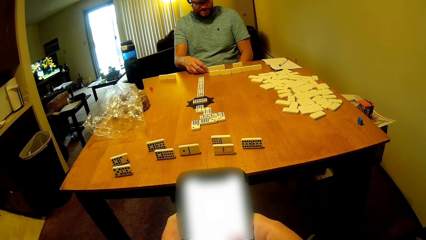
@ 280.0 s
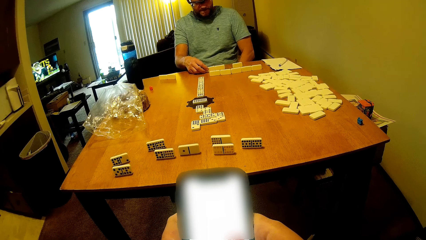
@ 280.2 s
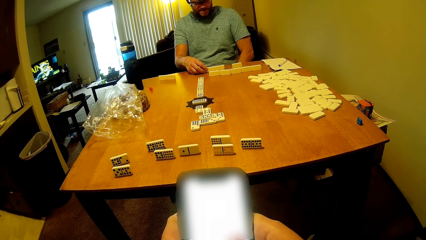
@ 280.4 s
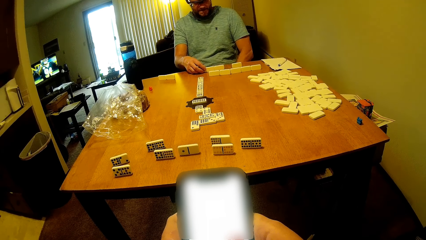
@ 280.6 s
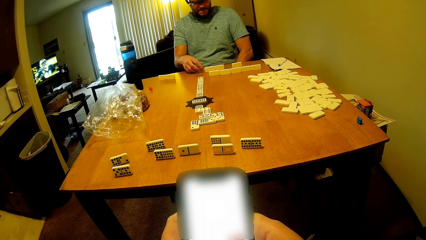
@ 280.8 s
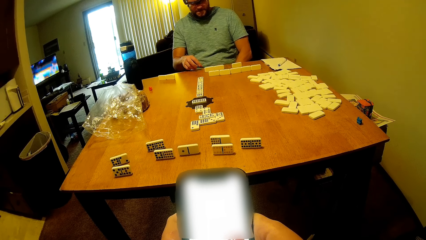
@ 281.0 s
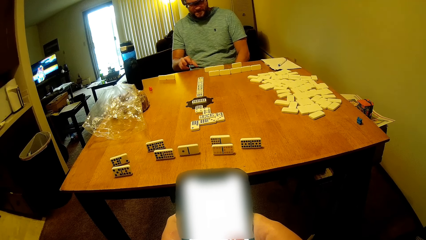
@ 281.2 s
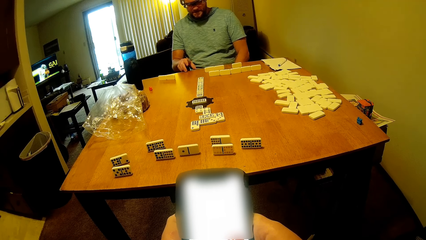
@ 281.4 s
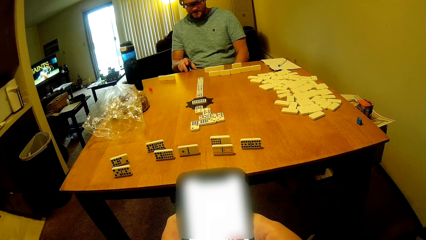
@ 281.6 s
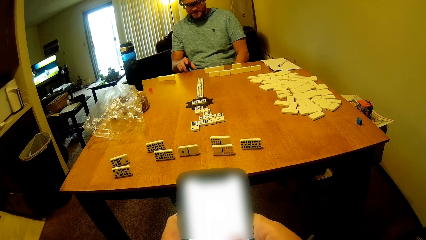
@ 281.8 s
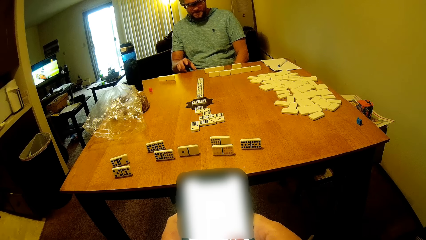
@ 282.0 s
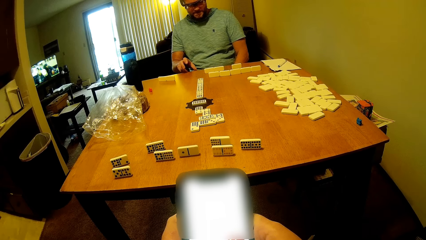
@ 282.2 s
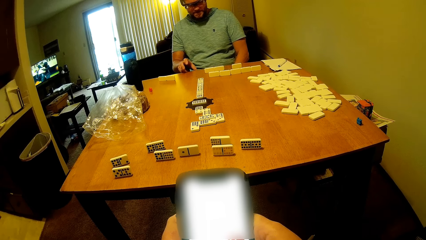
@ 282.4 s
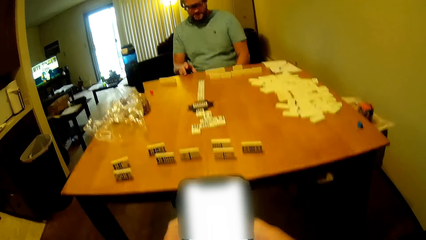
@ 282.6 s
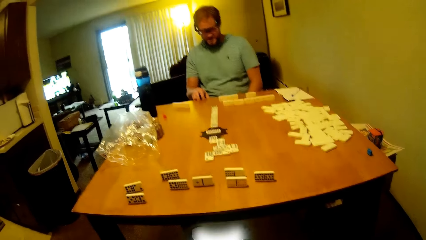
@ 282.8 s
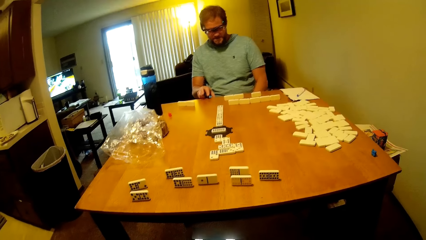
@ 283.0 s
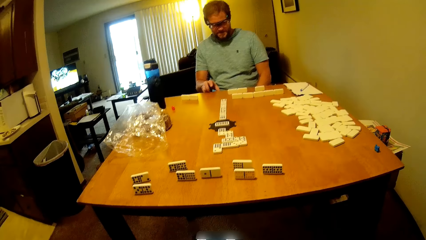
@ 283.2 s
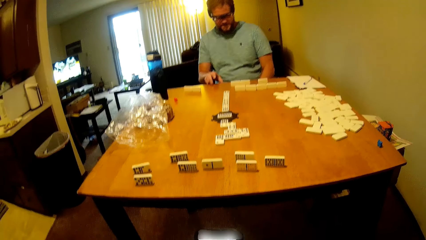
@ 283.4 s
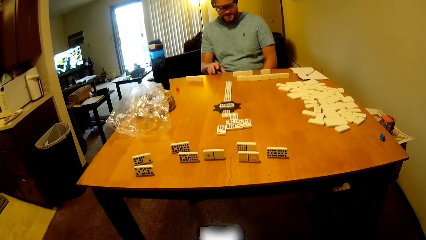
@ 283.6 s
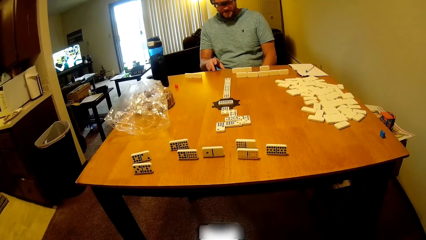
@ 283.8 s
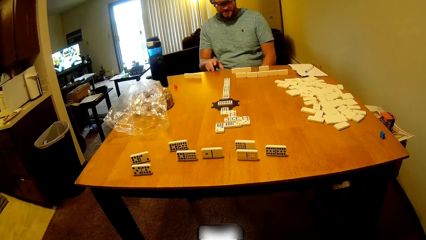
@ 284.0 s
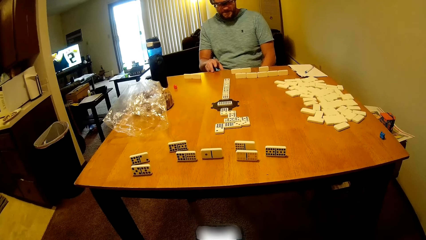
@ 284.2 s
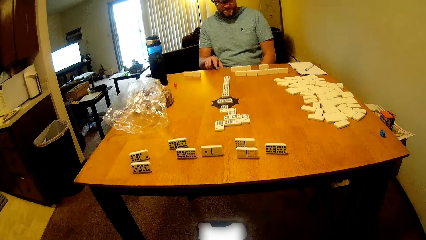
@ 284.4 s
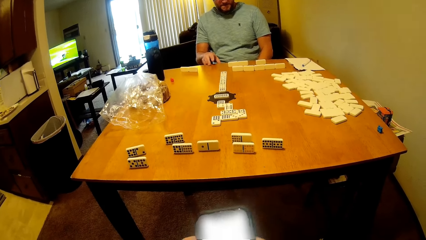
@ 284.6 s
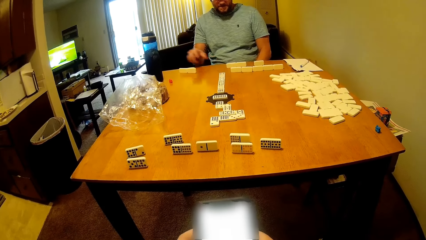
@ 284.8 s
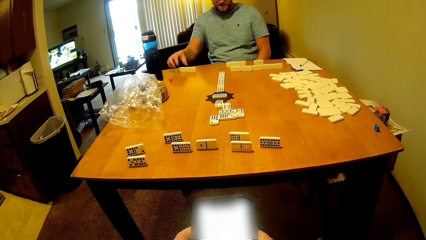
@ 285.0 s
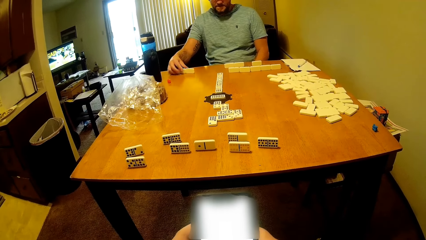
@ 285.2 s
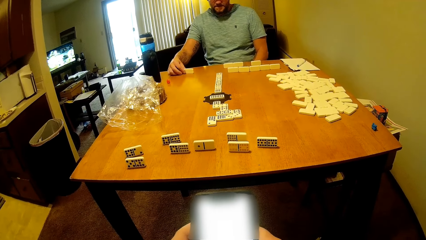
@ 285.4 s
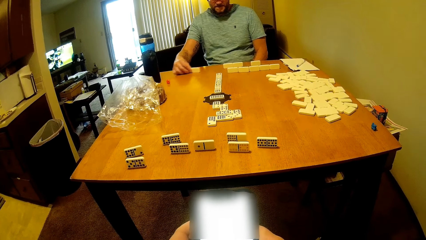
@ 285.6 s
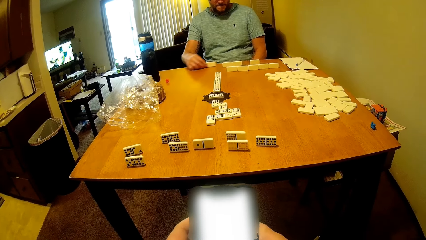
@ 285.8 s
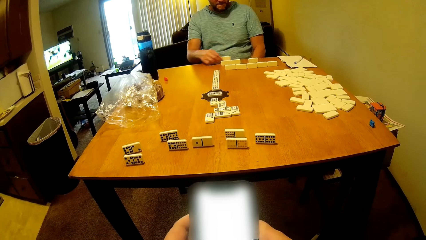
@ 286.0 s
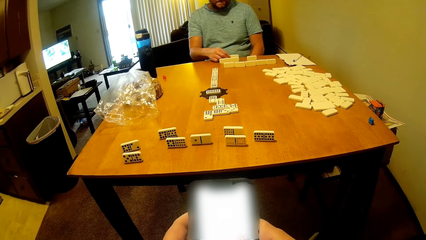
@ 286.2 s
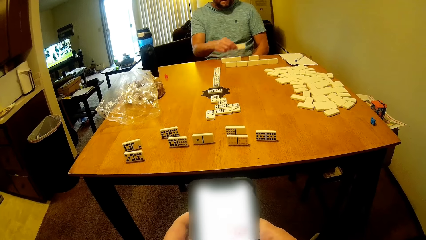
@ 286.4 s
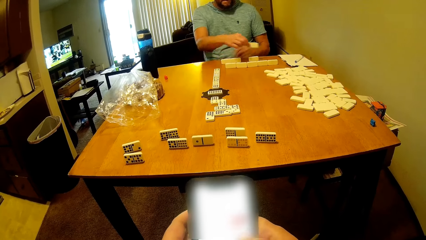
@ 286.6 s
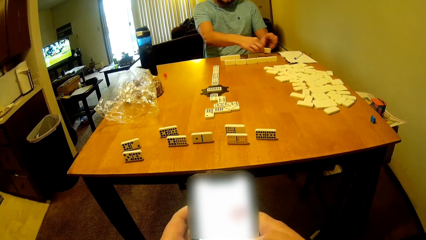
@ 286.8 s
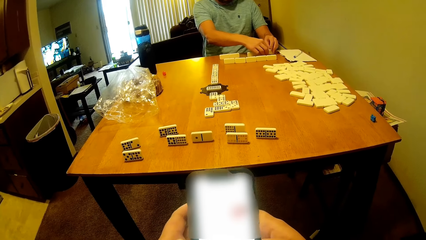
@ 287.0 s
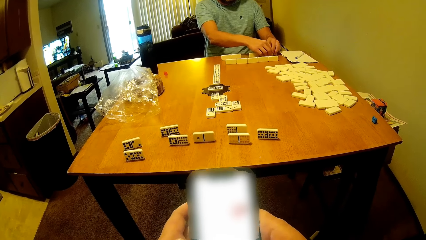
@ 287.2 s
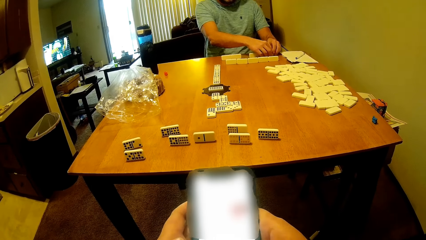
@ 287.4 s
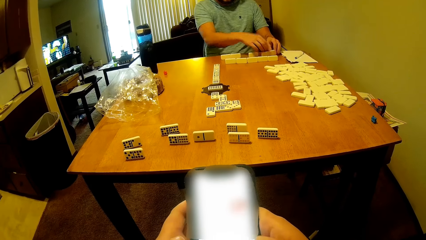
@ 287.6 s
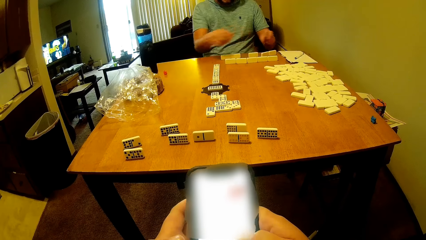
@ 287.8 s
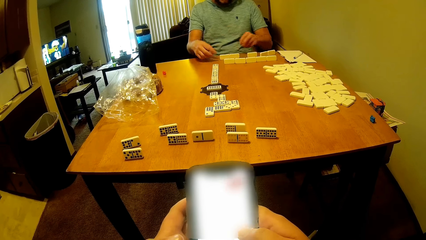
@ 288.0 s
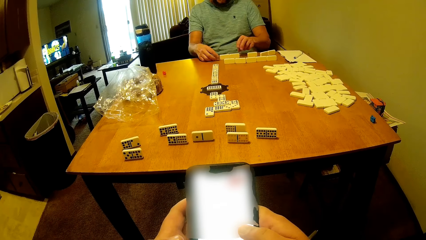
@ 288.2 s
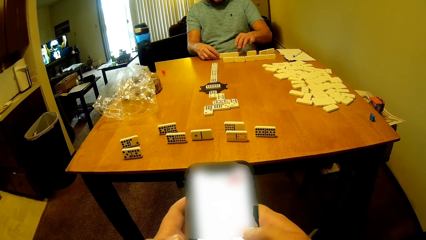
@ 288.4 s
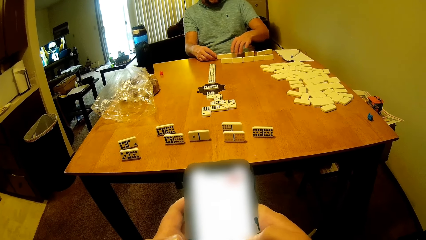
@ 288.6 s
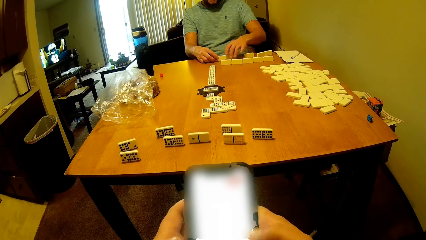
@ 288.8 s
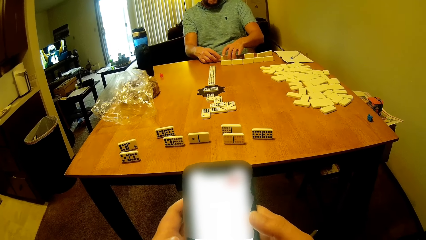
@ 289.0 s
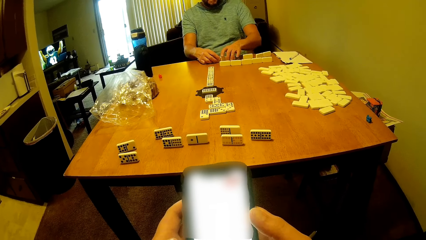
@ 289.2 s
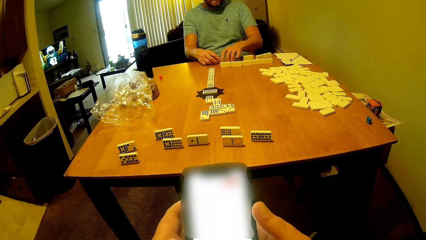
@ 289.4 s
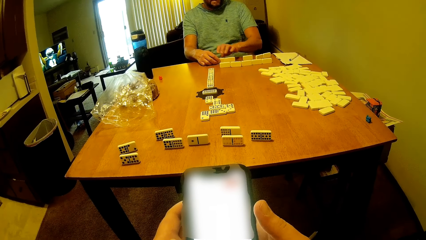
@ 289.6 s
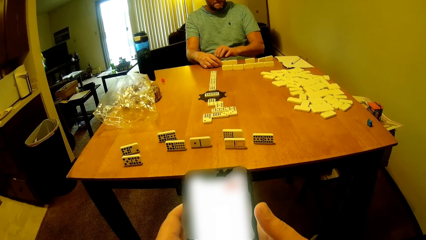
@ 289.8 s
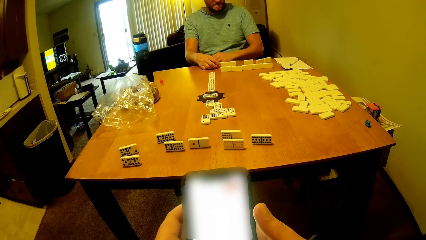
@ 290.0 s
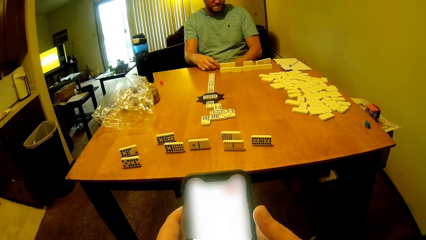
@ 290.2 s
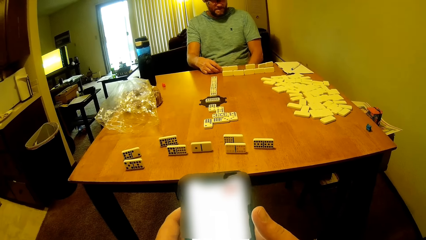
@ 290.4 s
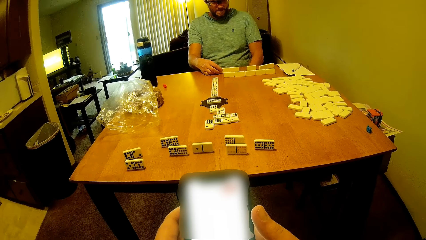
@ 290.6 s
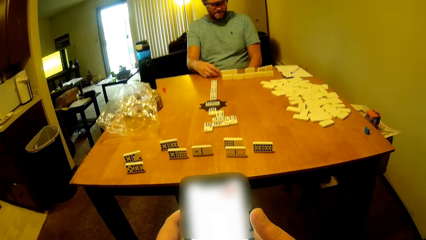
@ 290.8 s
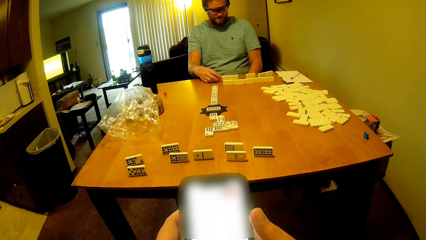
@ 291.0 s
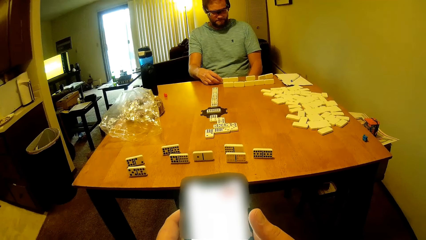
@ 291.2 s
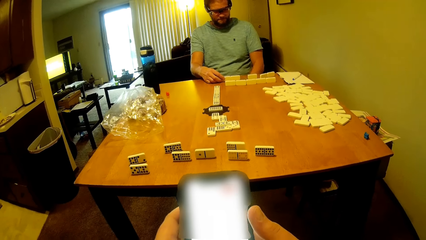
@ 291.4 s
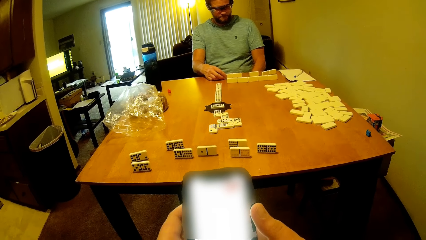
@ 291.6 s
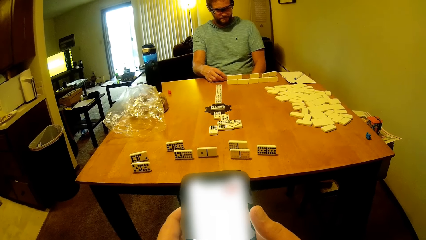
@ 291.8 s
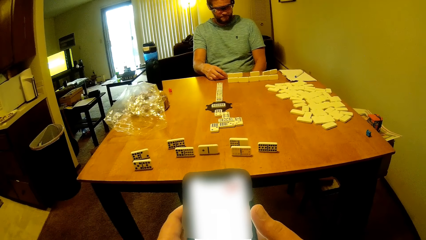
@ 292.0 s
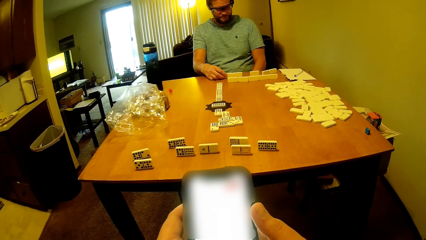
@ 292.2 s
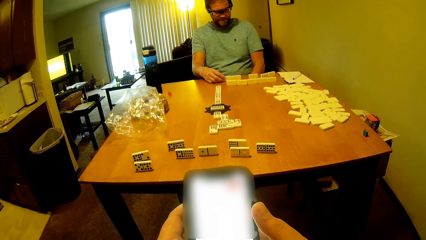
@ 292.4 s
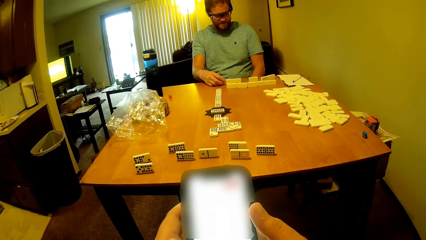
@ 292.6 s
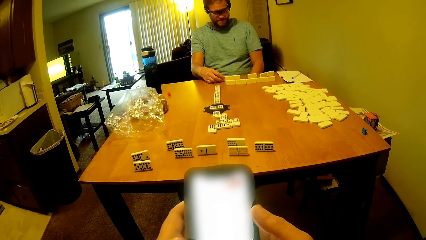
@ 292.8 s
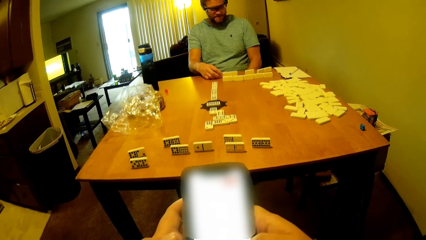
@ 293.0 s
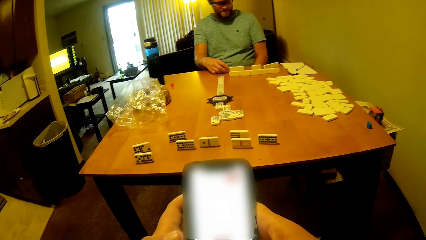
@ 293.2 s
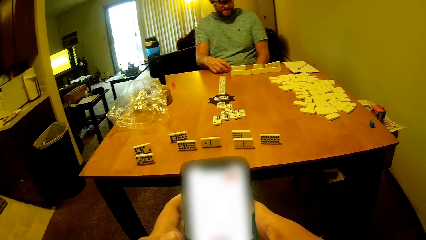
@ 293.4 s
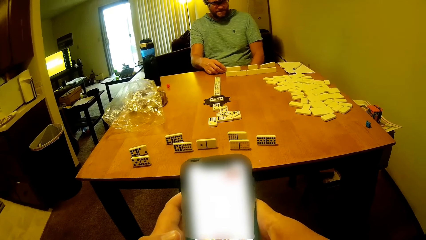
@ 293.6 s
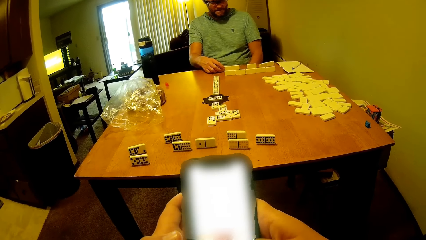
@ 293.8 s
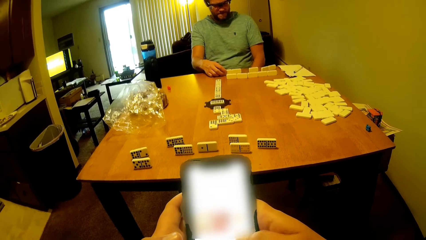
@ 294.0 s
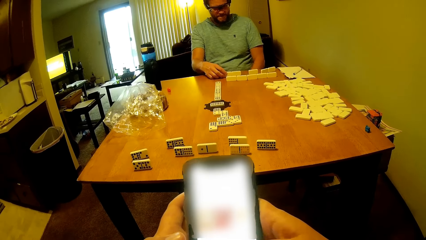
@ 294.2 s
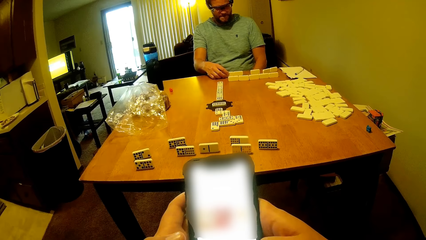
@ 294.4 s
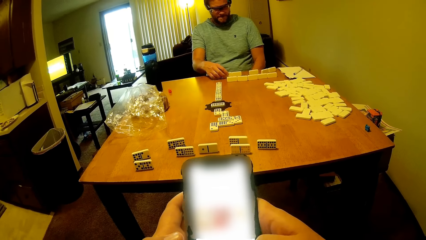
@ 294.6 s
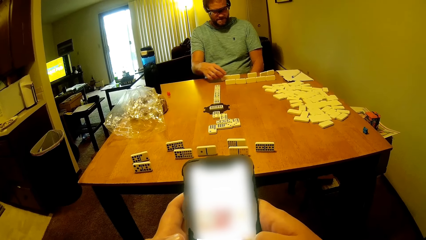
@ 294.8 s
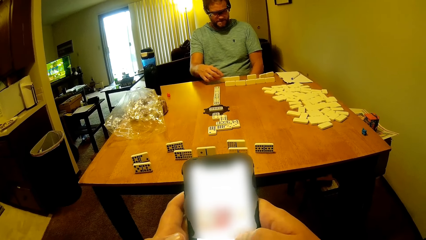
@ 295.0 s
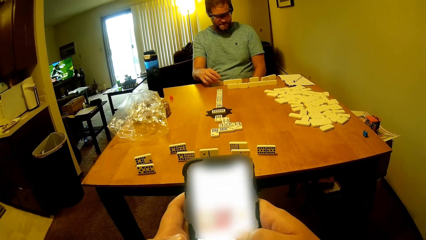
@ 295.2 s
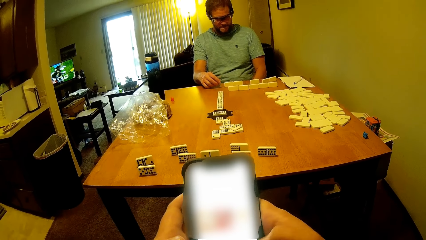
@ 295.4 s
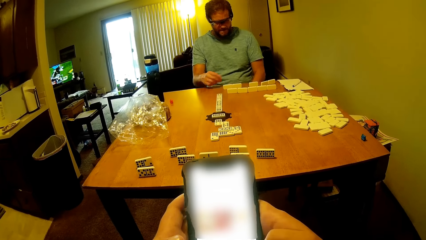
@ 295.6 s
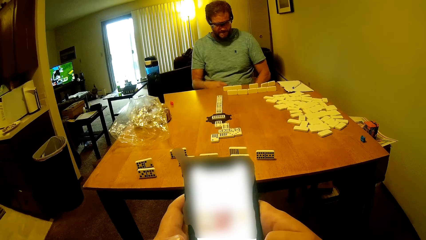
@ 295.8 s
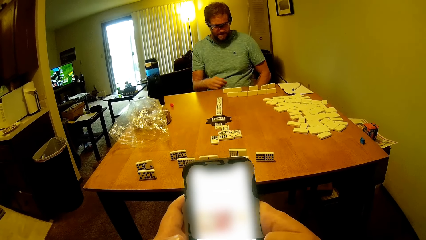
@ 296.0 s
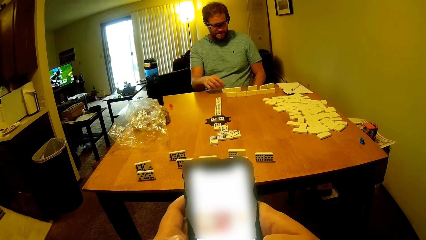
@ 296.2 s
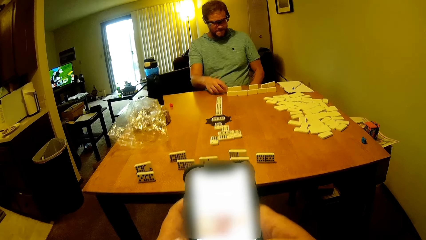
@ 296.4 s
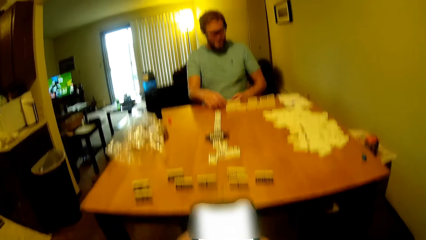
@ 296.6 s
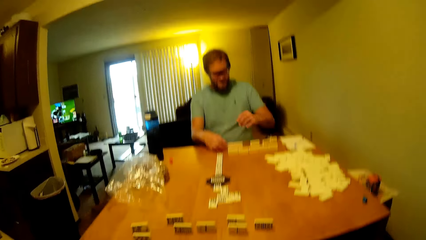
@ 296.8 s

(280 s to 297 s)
The camera wearer looks at the phone. A man touches the domino on the table. The camera wearer uses the phone. They look at the phone. They look at the phone again. The man picks the domino on the table. The camera wearer uses the phone. The man moves the word boards. The camera wearer looks at the phone. The man puts the domino on the table. The camera wearer looks at the phone. The man touches the domino on the table. The camera wearer looks at the phone and talks to the man. The man talks to the camera wearer. The camera wearer looks at the phone. The man looks at the dominoes. The camera wearer uses the phone.
